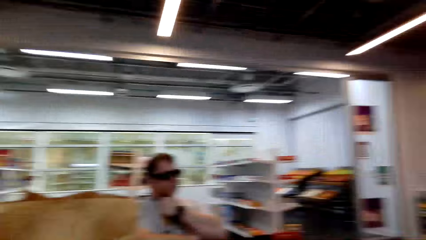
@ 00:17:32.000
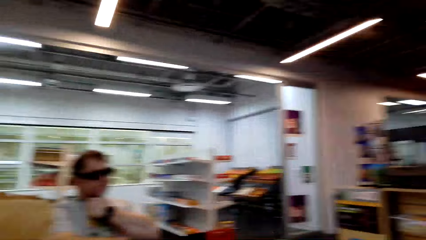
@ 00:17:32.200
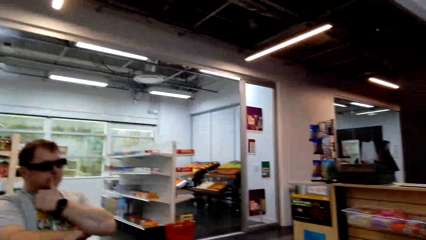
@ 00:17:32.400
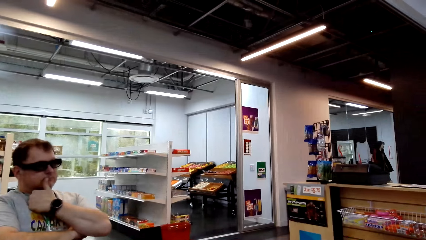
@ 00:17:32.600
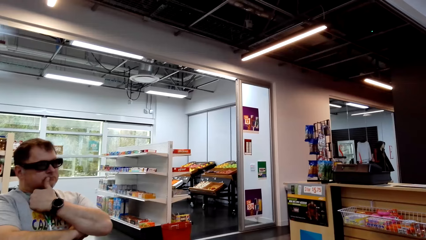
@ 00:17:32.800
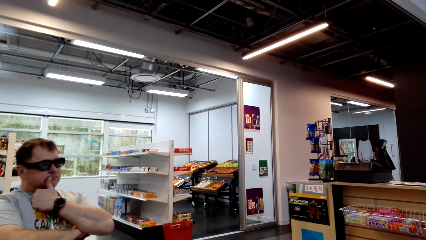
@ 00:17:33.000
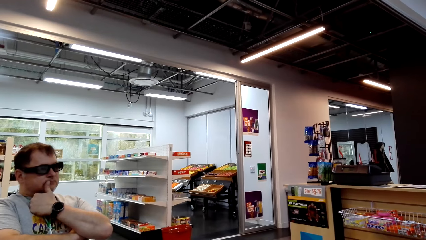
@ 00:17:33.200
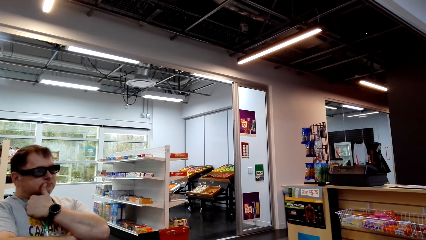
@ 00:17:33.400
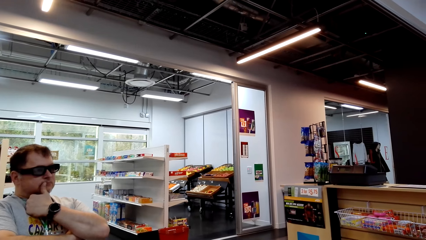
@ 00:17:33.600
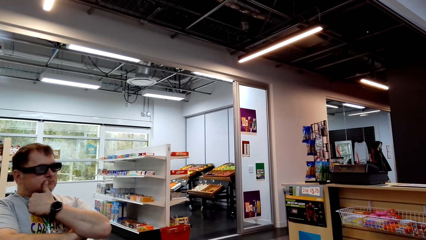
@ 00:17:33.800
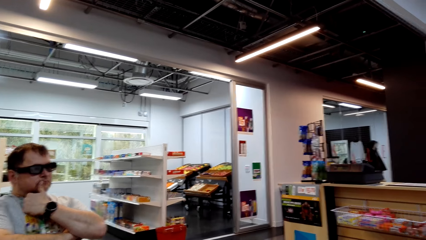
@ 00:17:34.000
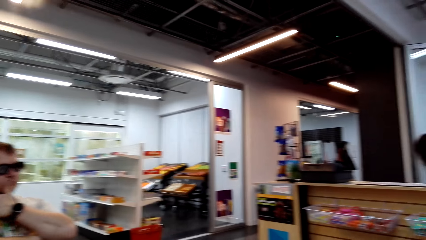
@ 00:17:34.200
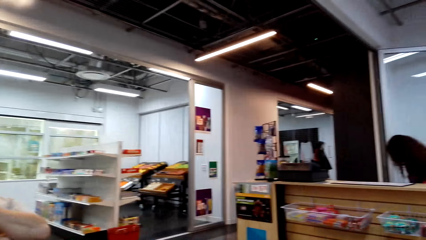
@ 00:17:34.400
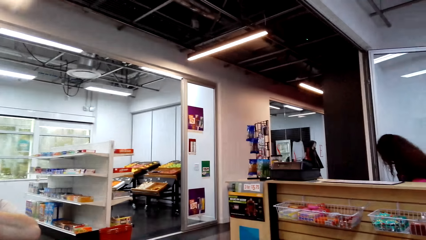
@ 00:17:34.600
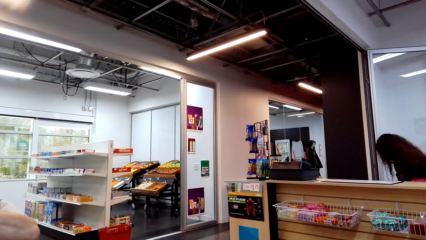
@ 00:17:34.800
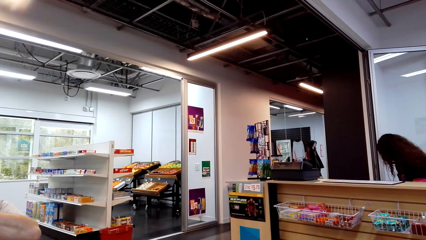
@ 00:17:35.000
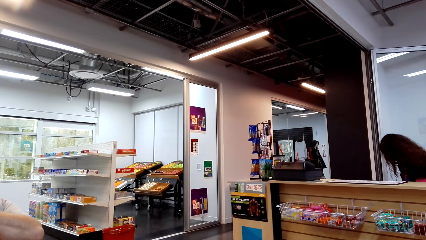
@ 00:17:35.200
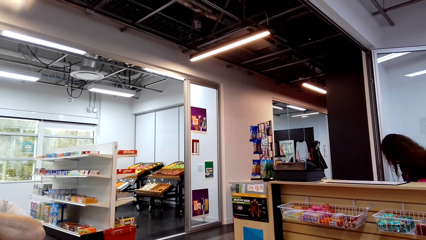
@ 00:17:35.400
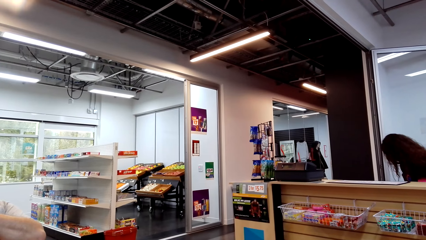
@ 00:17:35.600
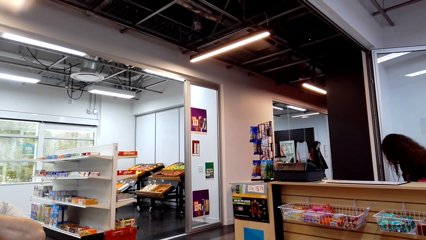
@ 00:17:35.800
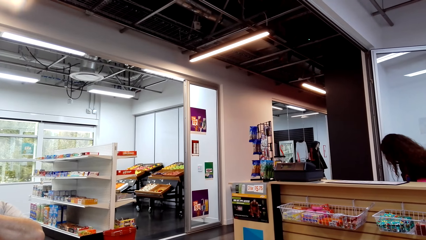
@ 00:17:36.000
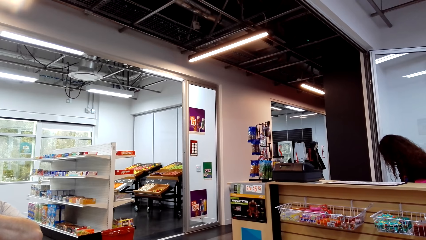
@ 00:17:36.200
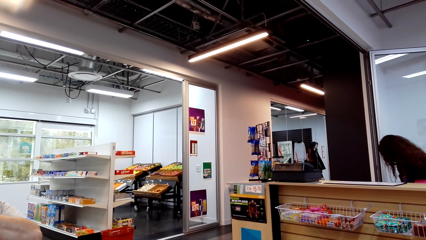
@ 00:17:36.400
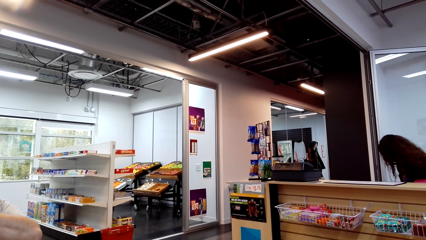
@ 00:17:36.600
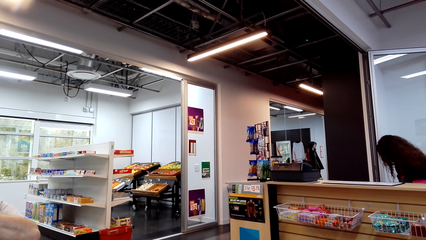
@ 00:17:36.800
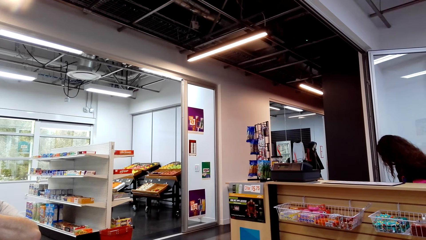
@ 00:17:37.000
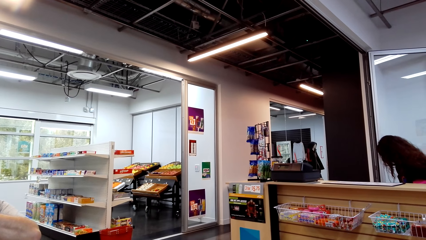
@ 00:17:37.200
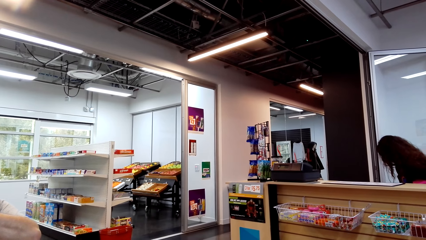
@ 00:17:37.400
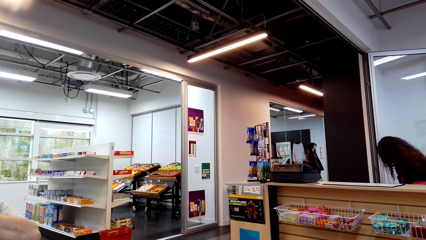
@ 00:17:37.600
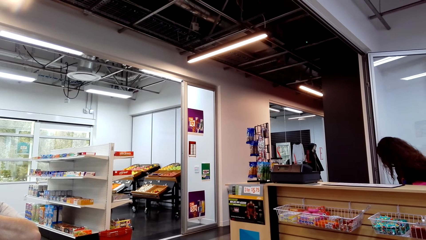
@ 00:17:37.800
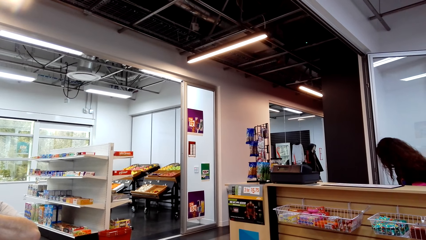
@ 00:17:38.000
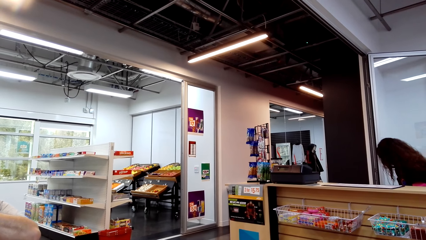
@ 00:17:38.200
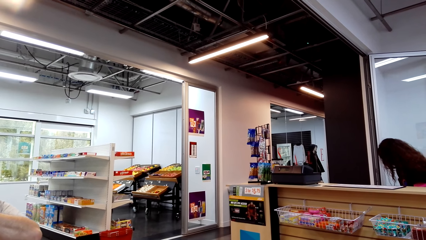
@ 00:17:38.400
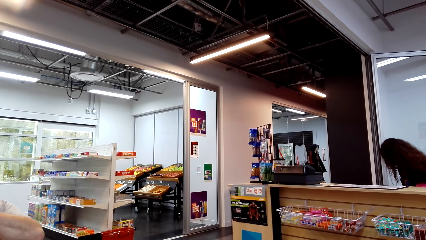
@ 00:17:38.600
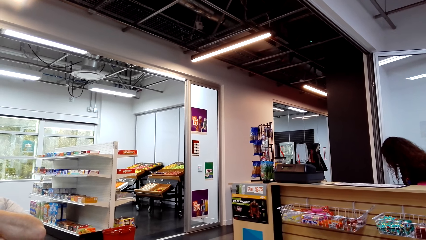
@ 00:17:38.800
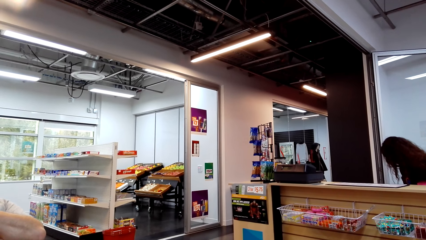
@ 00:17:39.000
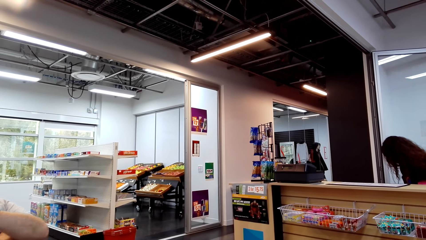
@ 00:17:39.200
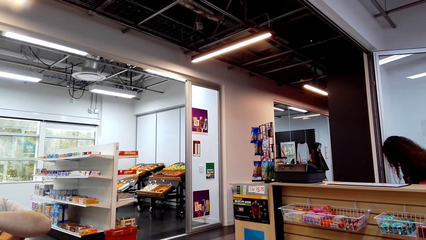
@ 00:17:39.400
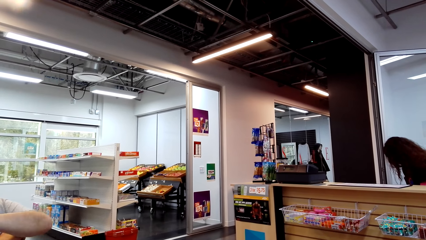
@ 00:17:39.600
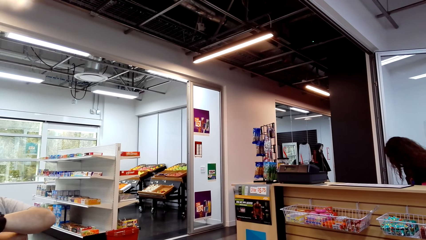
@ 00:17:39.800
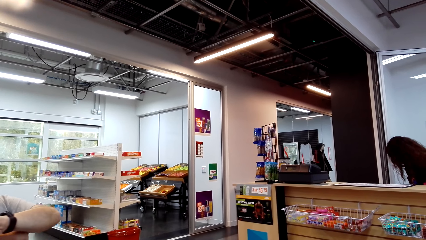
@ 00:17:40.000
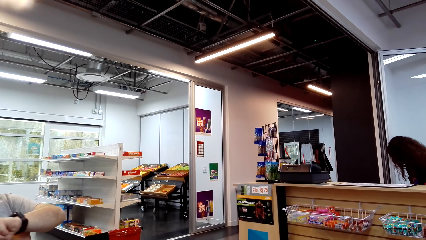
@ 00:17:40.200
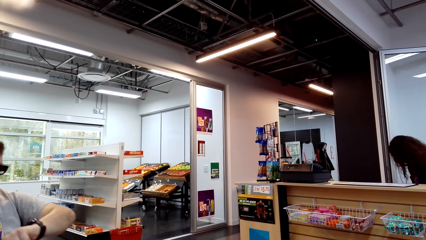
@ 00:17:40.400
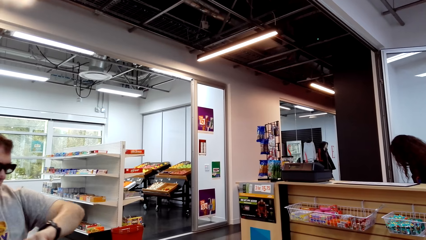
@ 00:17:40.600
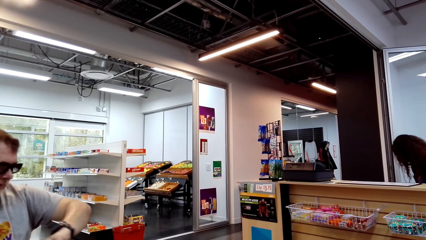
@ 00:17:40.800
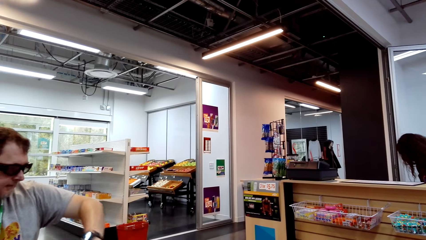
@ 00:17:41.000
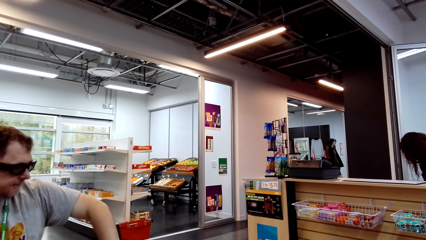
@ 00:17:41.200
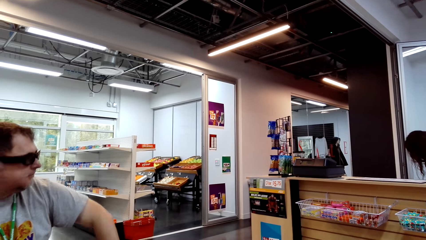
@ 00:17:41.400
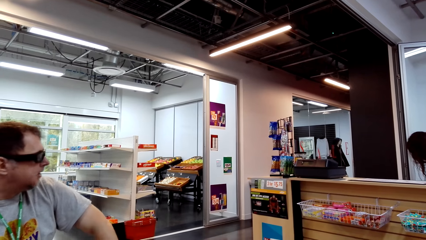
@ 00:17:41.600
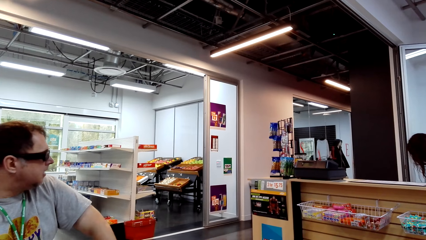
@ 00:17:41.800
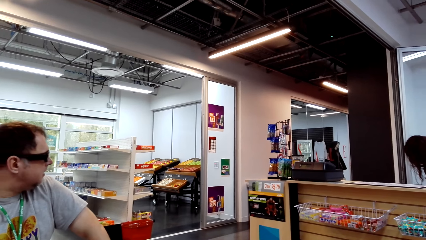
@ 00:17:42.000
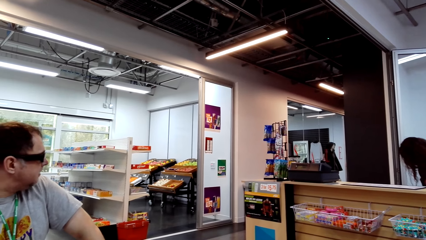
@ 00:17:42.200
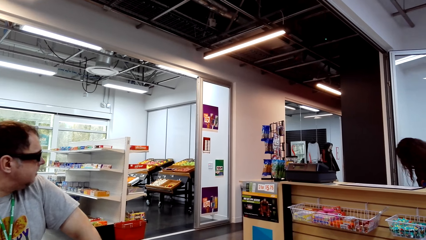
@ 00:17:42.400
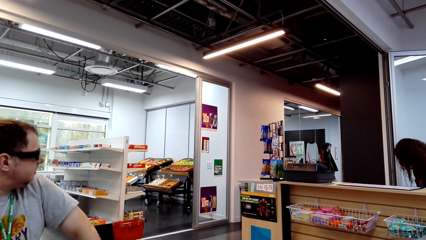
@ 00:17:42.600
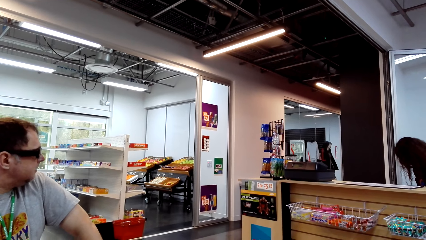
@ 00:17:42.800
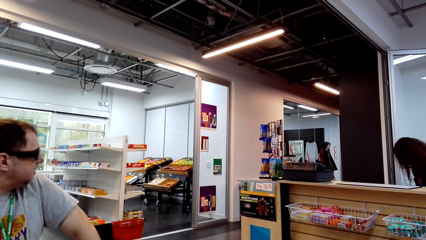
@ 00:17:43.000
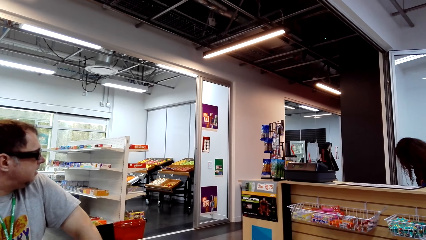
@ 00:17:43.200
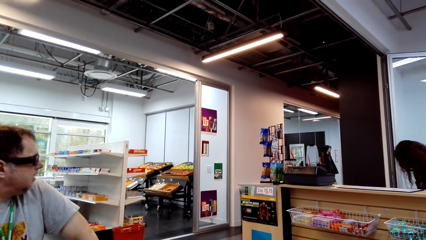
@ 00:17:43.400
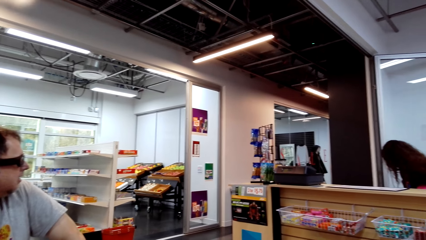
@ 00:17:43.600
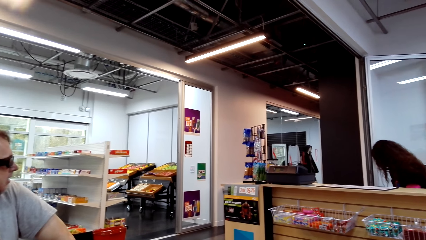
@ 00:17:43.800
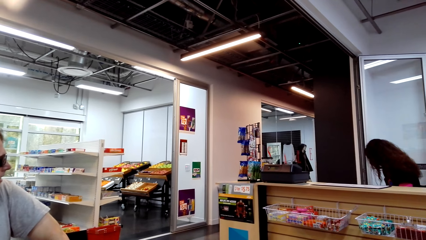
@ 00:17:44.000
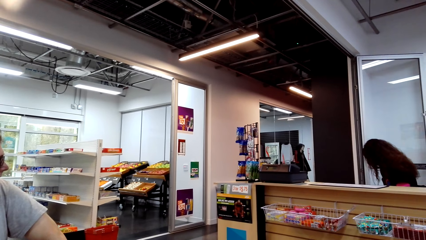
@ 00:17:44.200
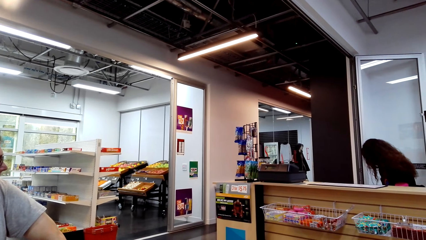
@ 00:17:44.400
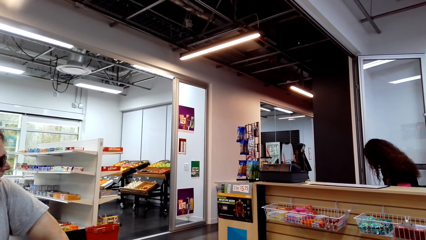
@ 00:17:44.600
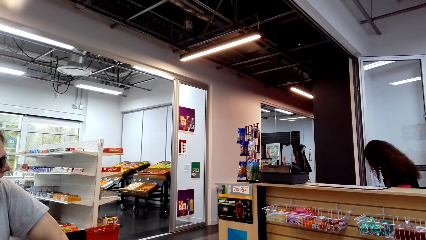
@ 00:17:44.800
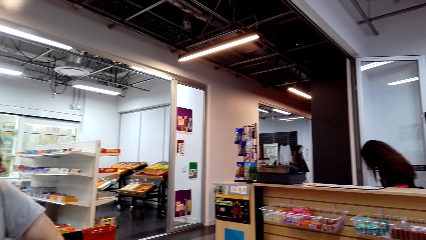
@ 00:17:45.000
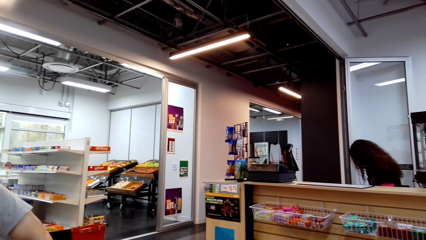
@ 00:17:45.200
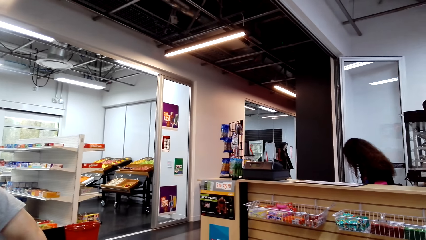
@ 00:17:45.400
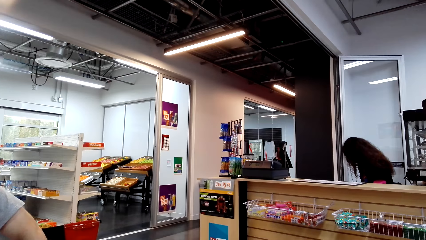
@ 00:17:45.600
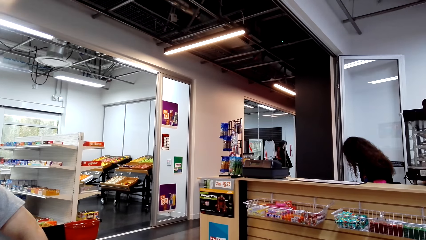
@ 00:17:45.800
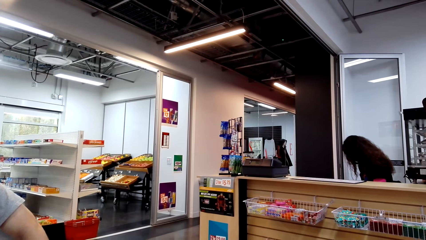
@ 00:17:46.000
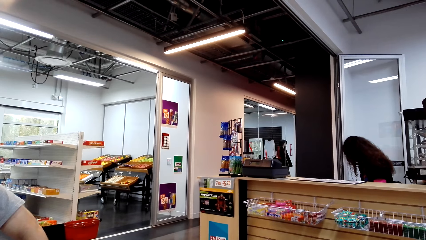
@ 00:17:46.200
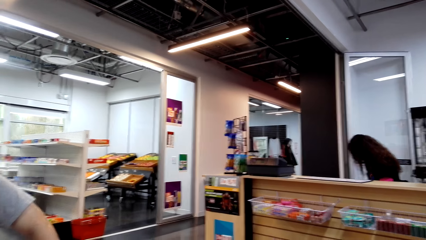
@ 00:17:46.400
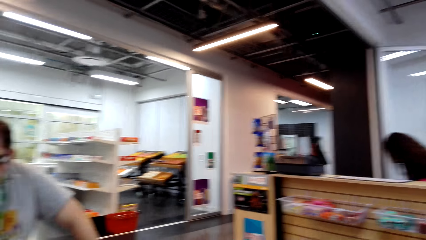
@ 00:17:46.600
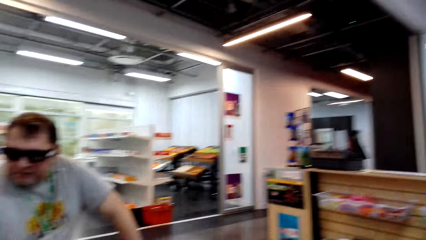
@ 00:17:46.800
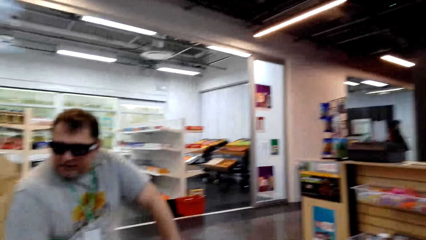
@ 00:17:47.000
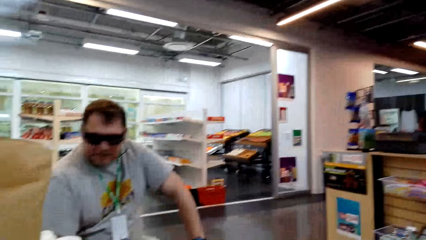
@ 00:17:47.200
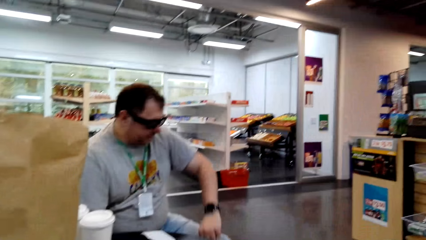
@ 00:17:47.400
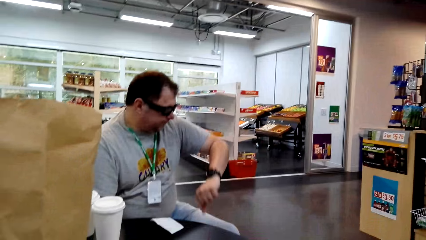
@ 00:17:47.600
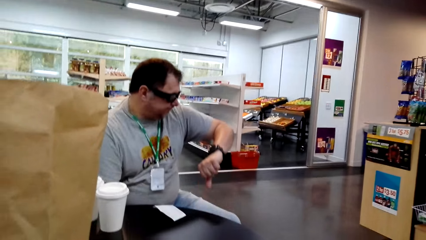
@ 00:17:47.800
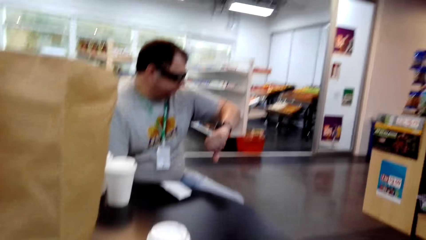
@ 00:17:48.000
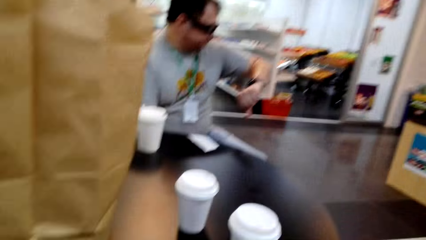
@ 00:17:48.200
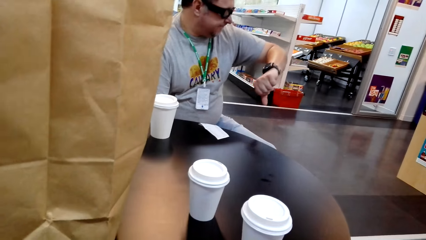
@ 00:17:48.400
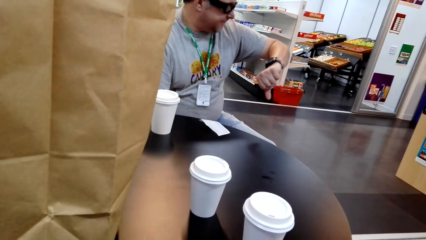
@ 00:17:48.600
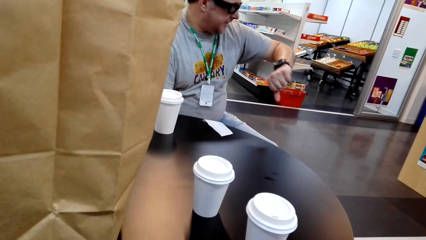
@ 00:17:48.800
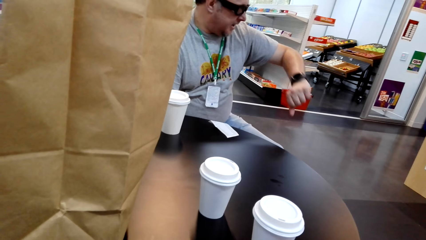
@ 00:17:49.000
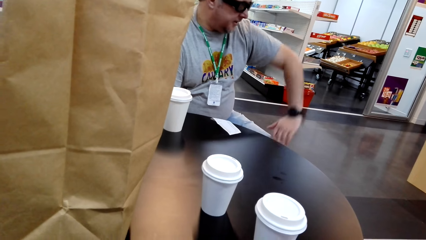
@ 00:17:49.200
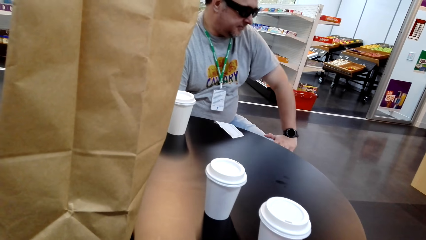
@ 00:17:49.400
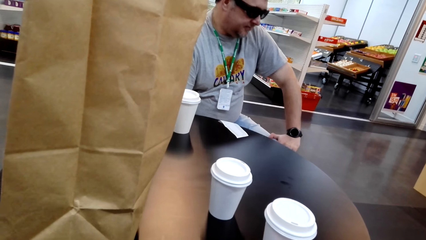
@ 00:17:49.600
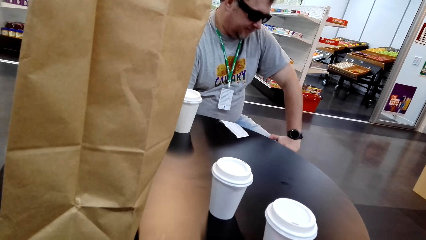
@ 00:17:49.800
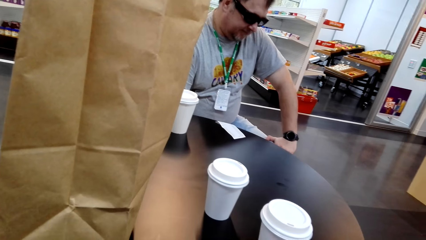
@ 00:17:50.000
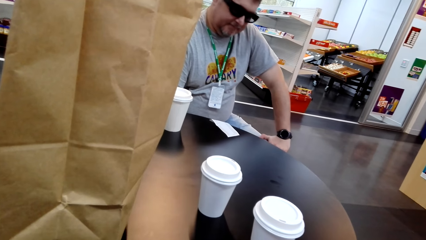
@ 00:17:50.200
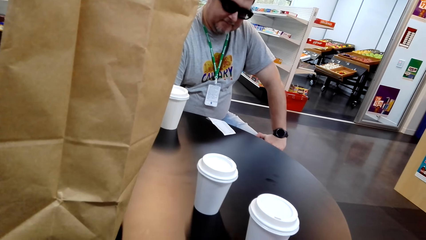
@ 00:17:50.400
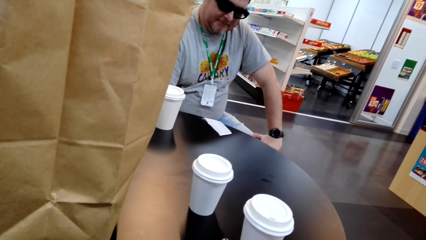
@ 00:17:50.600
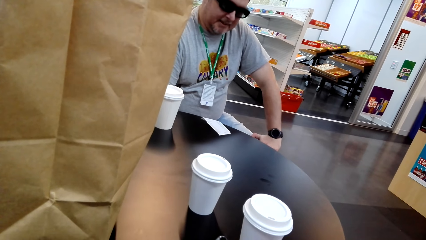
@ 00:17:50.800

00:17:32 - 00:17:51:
A woman sits on the chair on the floor. The camera wearer looks at a lady. They look at the room. The man sits on the chair on the floor. The man looks to the counter. The camera wearer looks at the room. The man looks at the watch. The camera wearer talks to the man.
